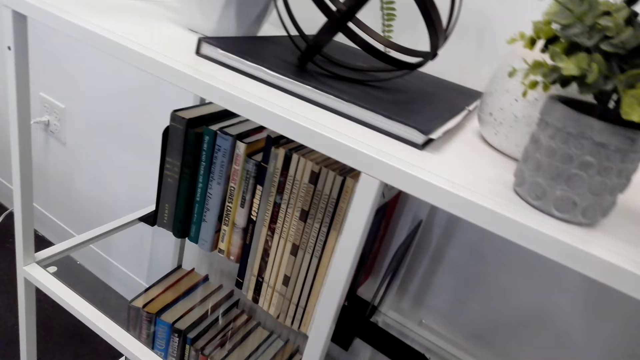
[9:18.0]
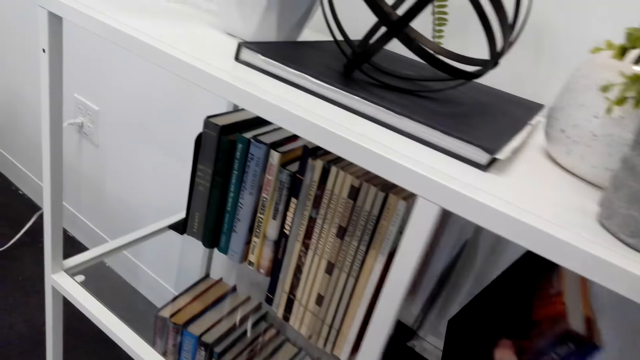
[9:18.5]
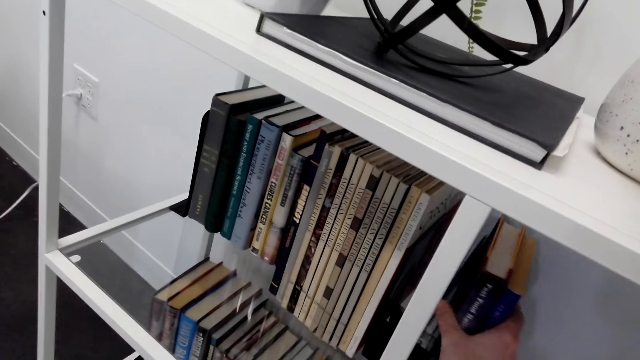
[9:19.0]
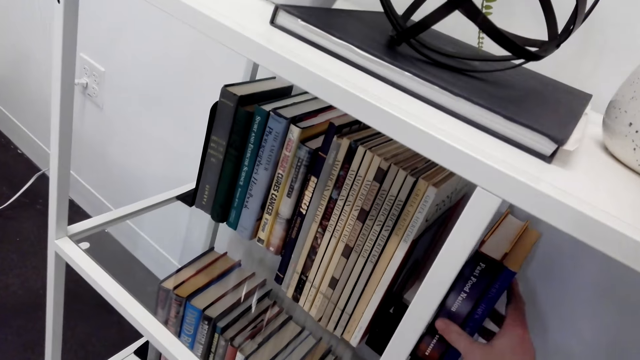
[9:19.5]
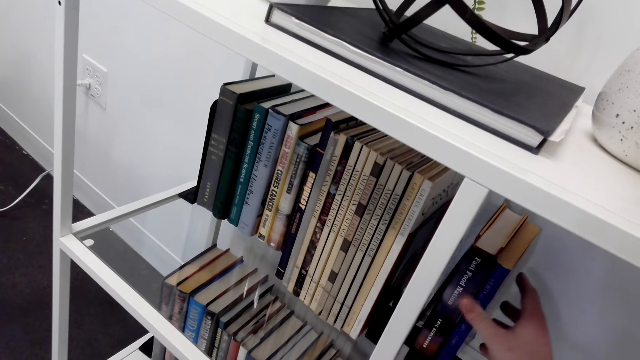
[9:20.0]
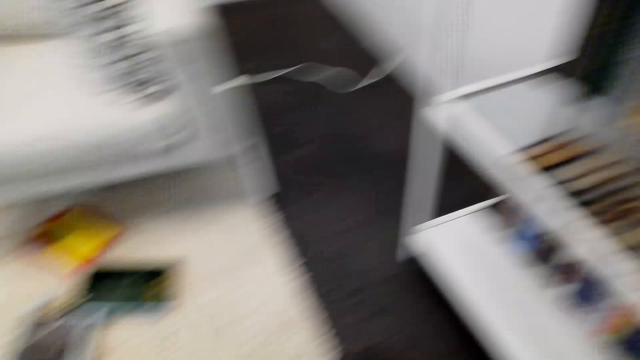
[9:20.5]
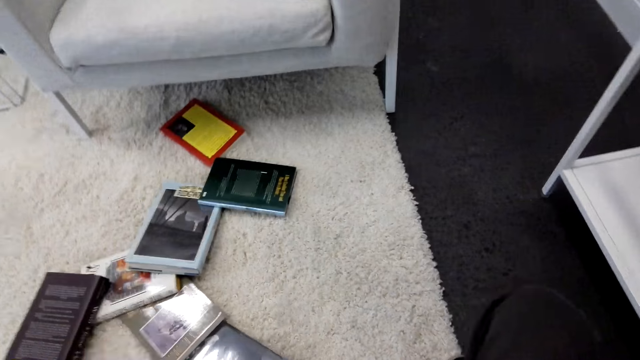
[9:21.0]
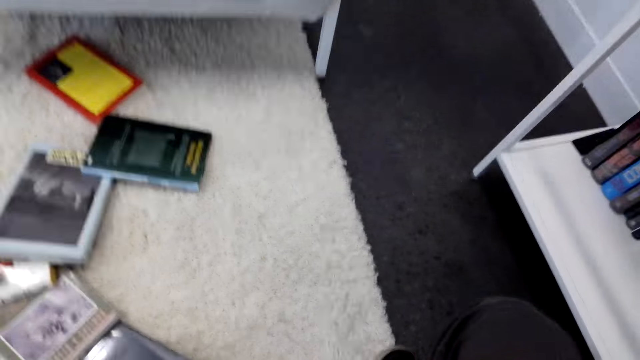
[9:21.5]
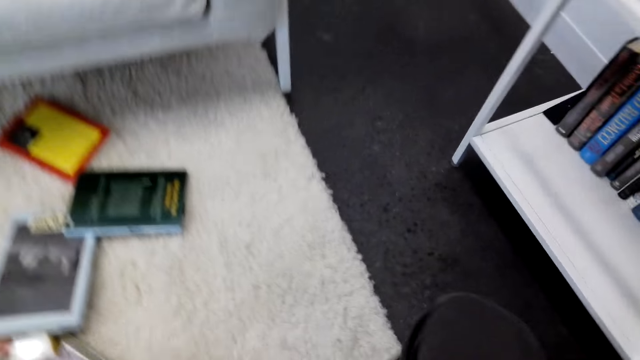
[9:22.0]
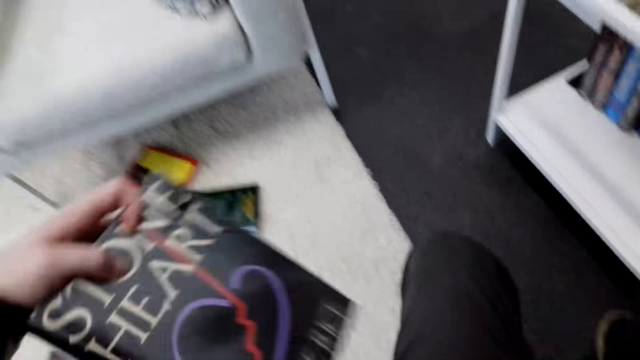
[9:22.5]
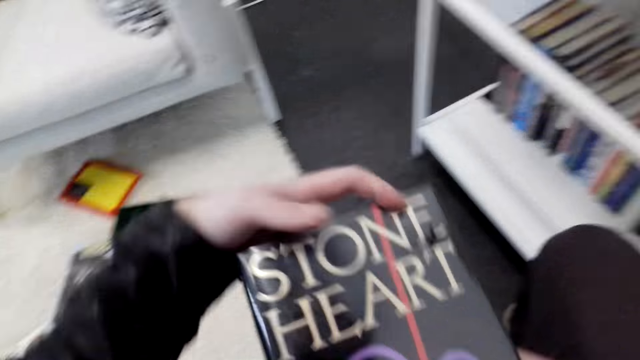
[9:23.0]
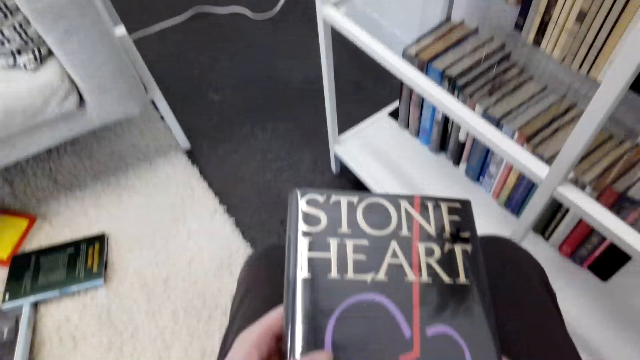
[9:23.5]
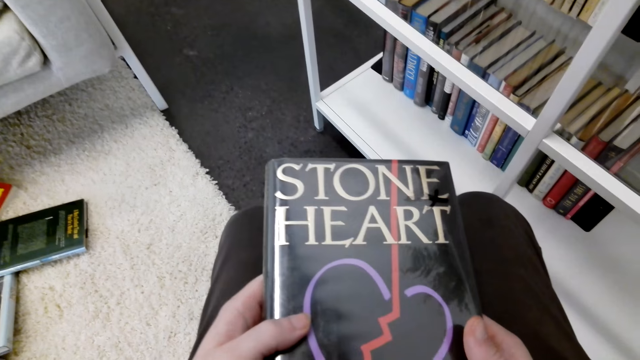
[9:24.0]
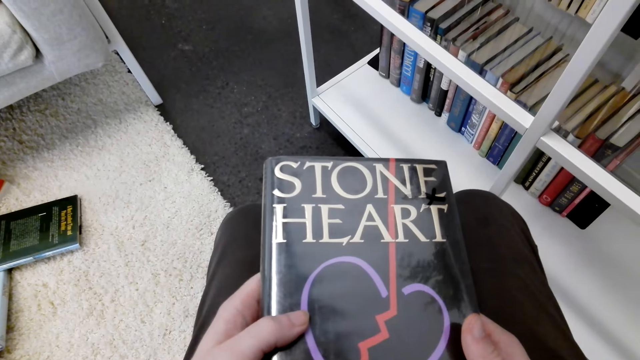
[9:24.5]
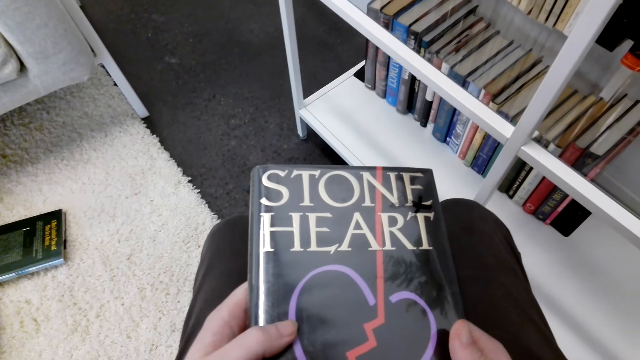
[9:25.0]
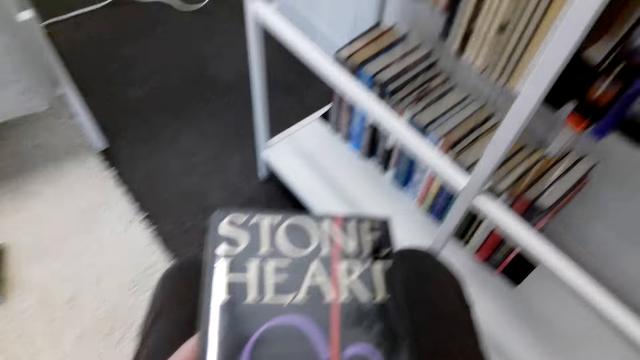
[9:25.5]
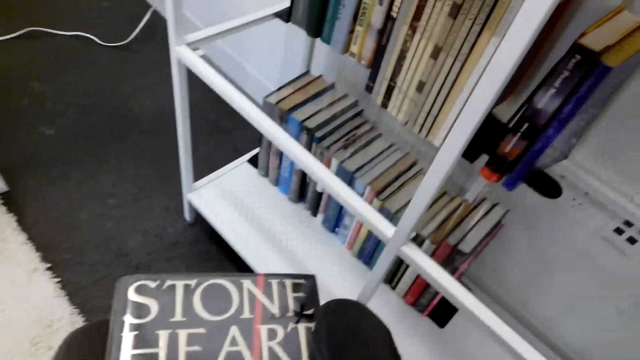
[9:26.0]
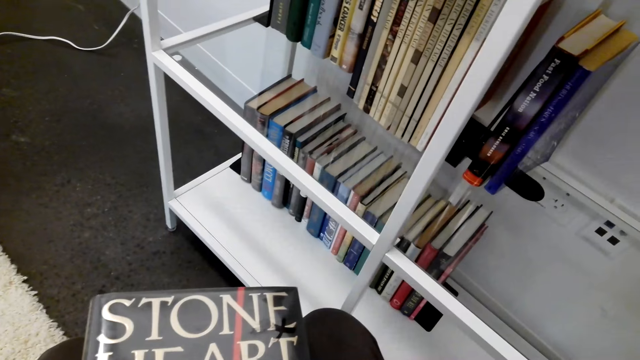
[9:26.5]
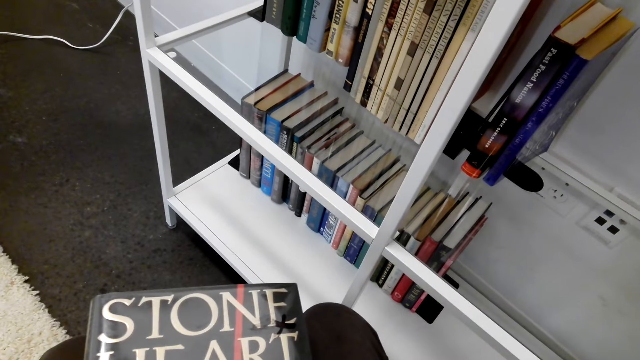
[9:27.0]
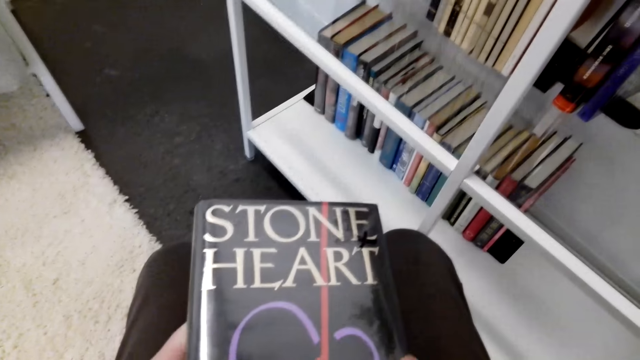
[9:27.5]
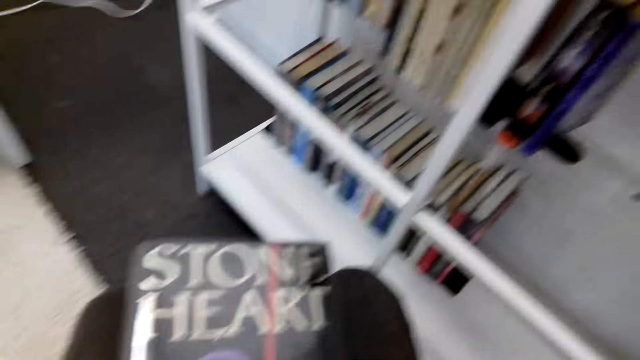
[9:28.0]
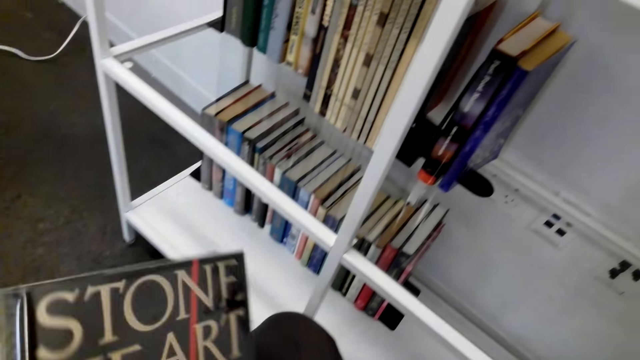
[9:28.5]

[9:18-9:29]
The camera wearer places the book on the shelf. They pick the book from the floor. They stare at the book.

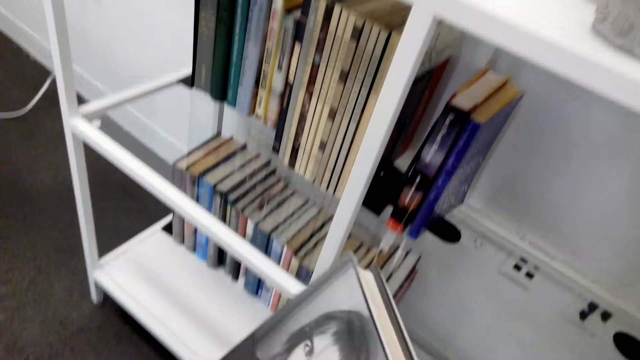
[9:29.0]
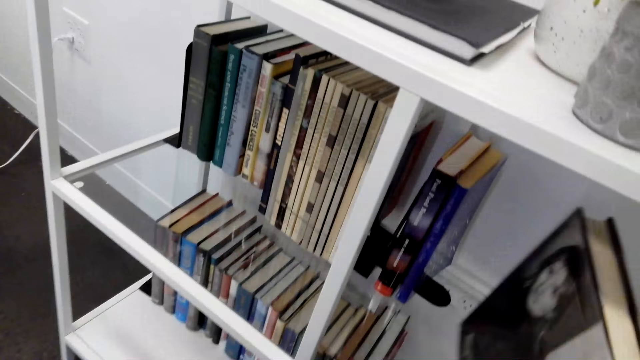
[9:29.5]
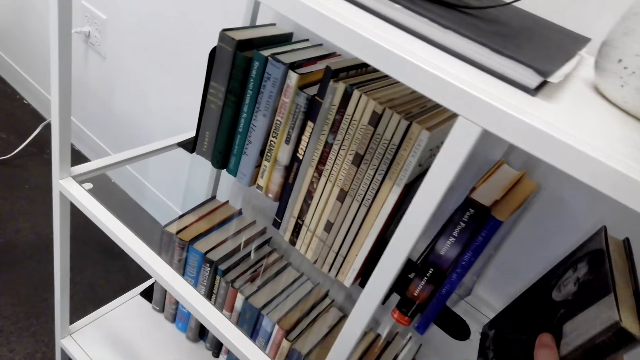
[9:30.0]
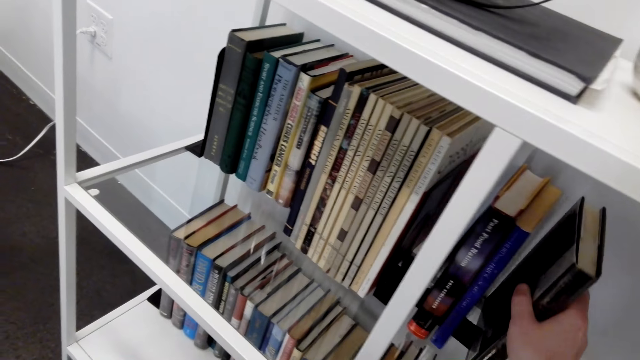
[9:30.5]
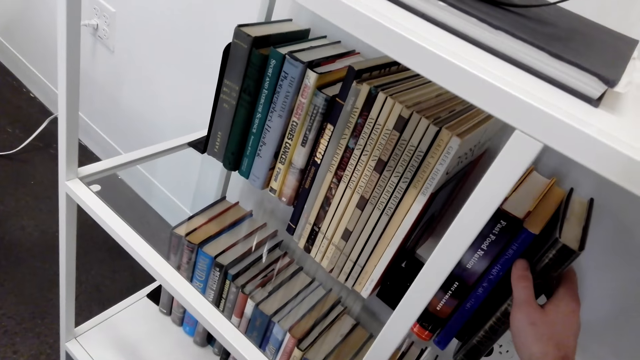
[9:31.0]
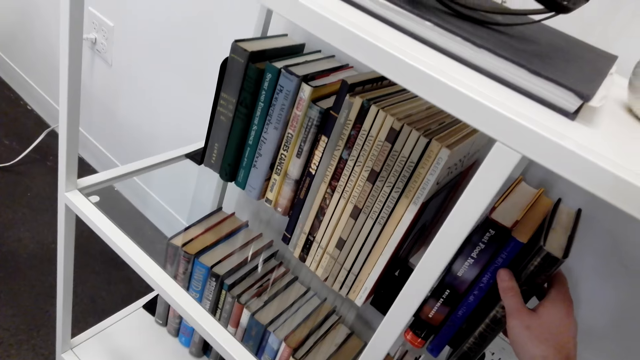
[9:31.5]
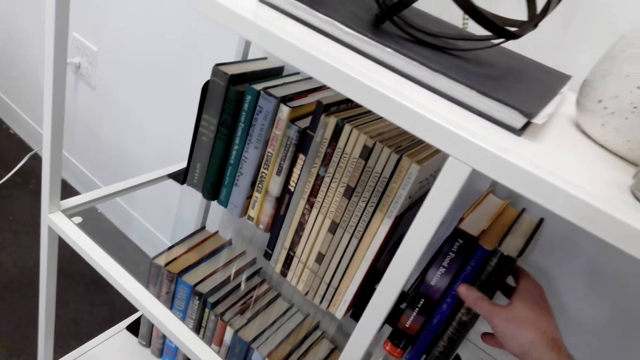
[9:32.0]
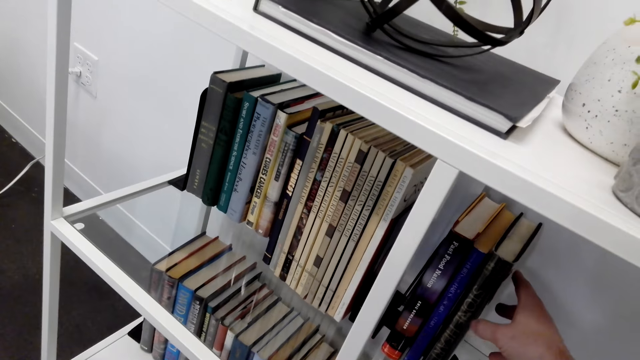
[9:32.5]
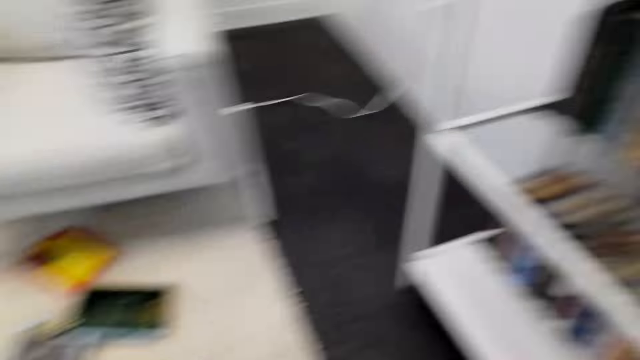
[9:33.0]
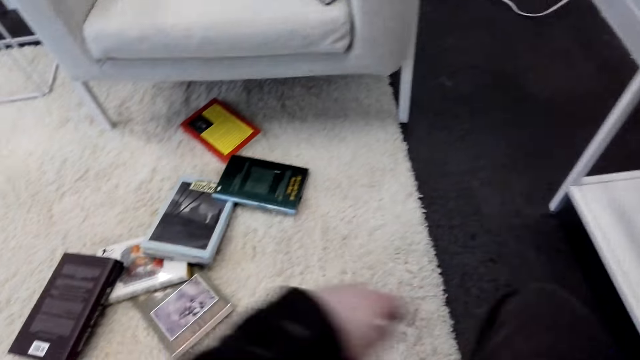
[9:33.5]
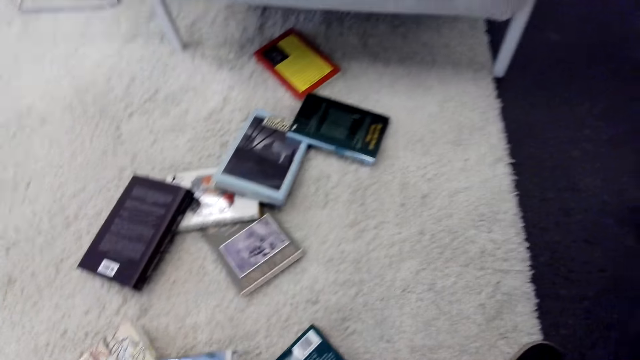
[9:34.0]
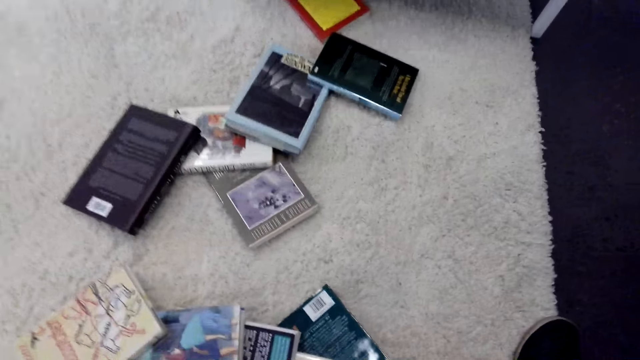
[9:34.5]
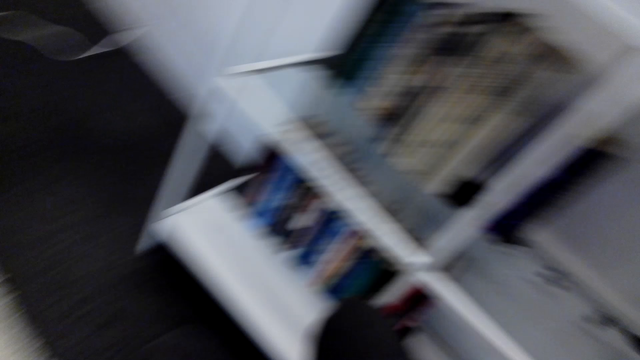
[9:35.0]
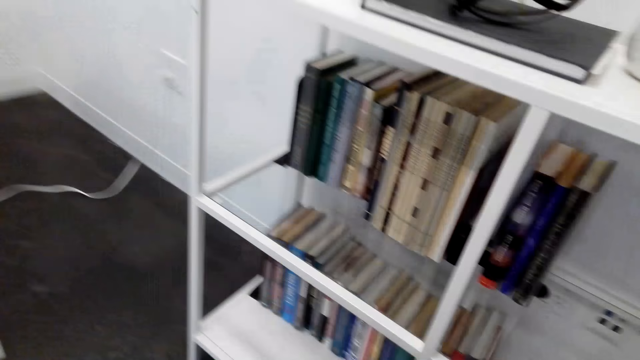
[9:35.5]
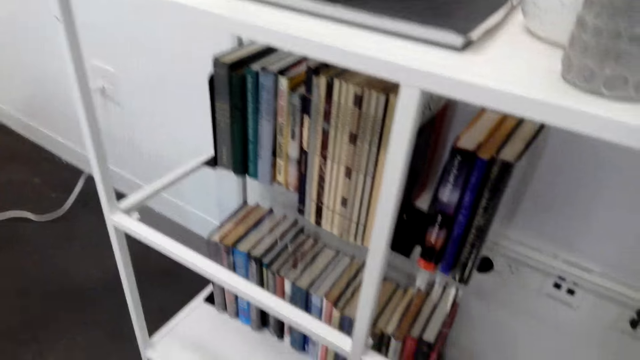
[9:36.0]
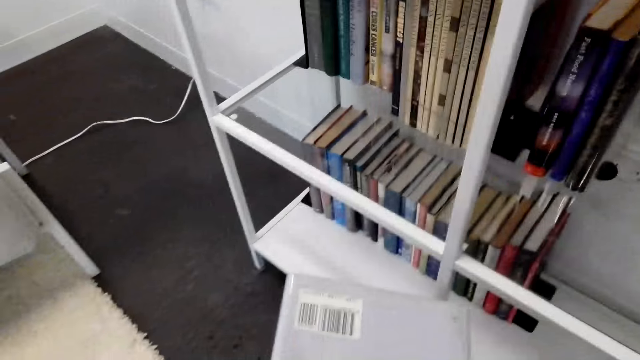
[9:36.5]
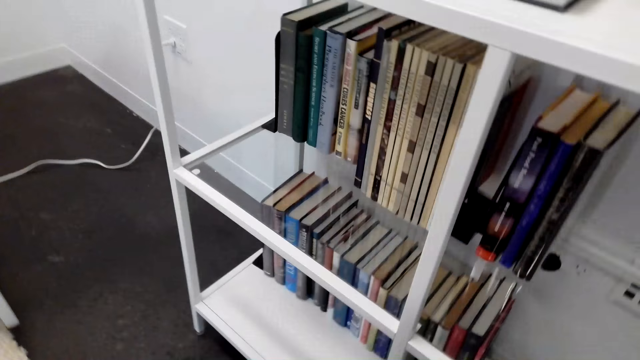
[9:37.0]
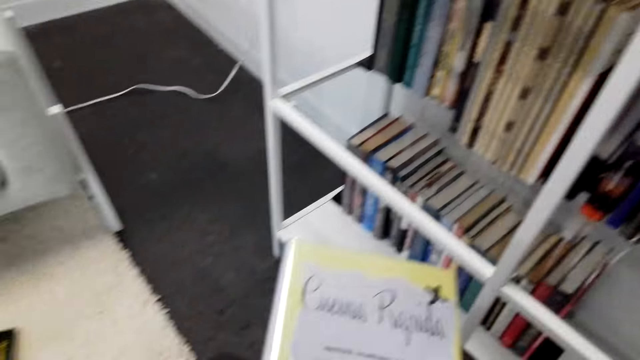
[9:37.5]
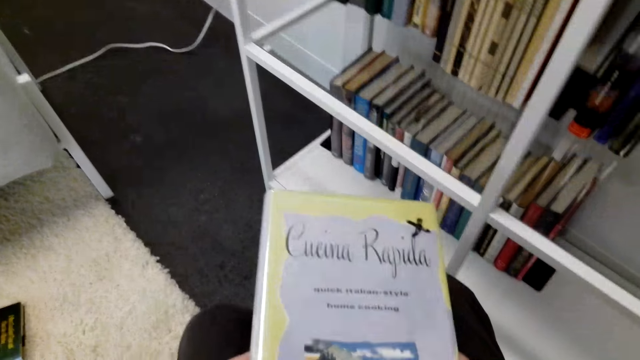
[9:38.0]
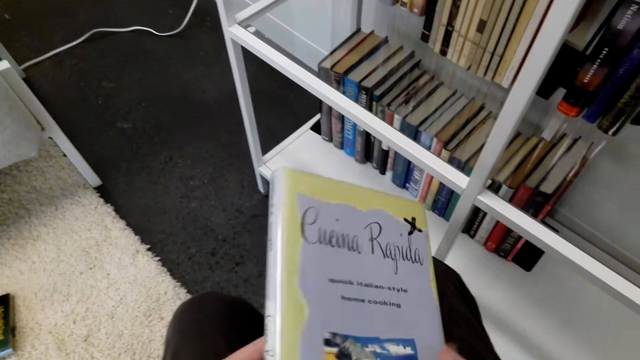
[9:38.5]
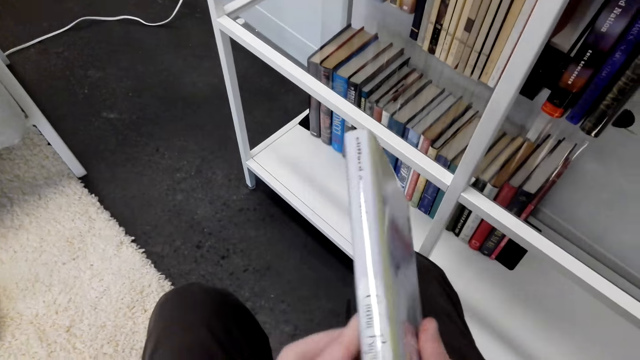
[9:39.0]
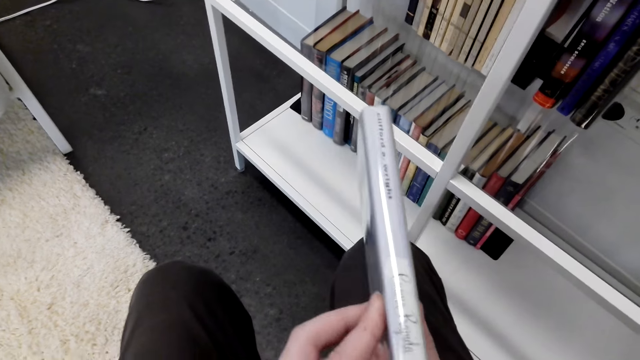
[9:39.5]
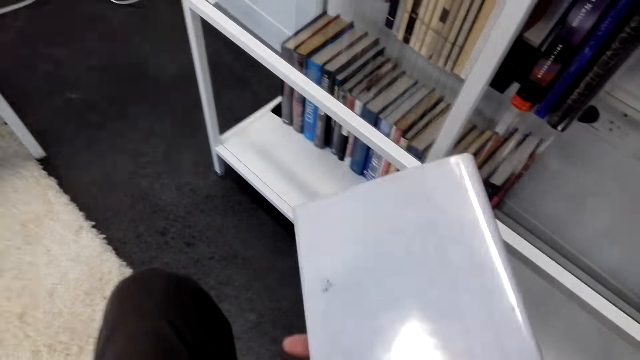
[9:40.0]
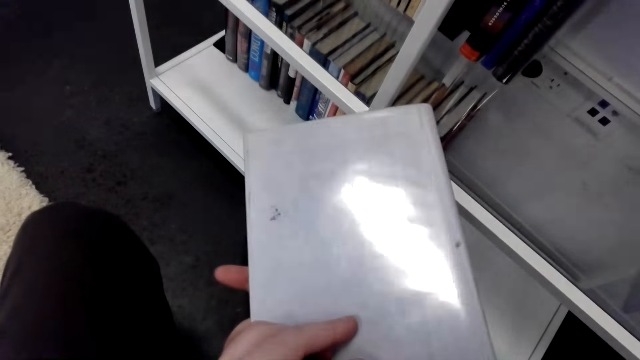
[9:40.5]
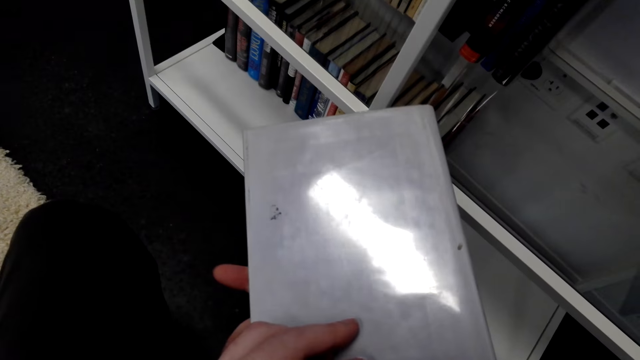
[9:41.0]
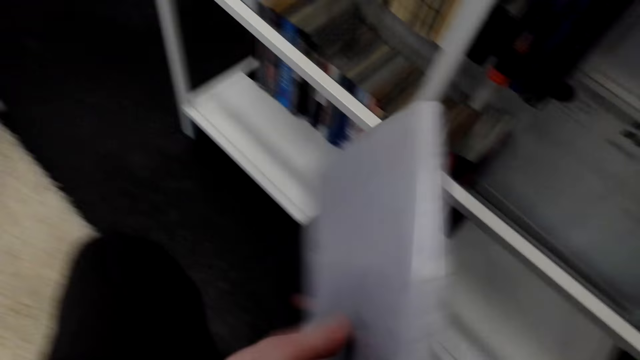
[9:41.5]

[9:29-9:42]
The camera wearer places the book on the shelf. They pick the book from the floor. They look at the book.
